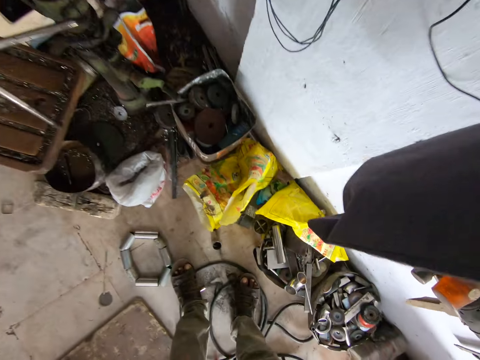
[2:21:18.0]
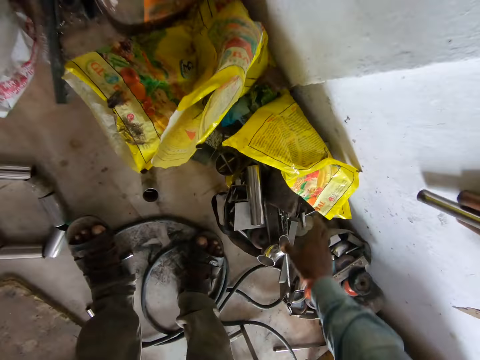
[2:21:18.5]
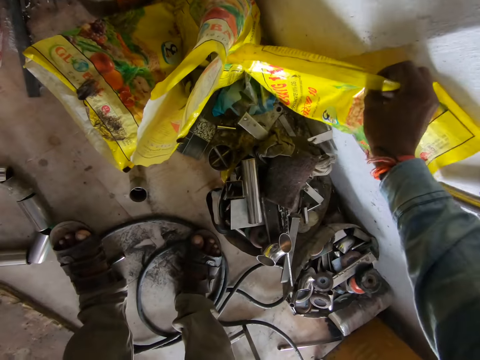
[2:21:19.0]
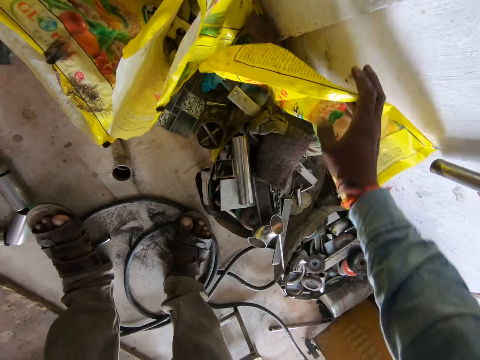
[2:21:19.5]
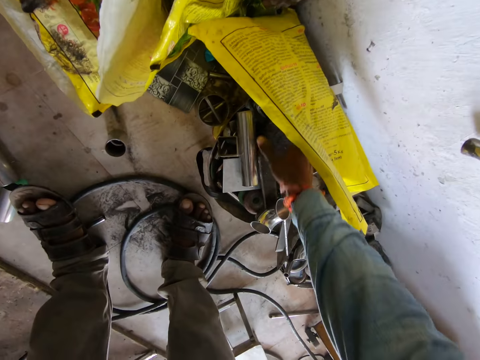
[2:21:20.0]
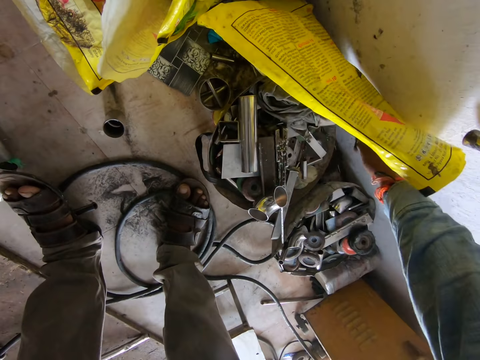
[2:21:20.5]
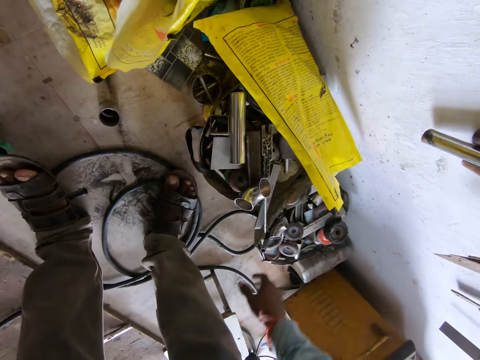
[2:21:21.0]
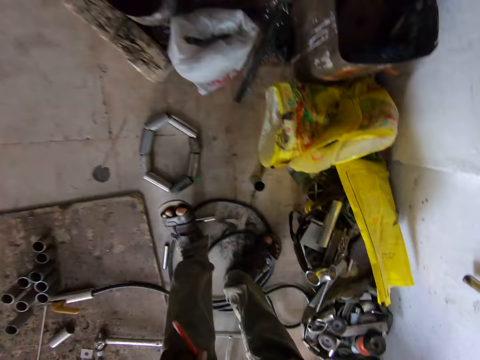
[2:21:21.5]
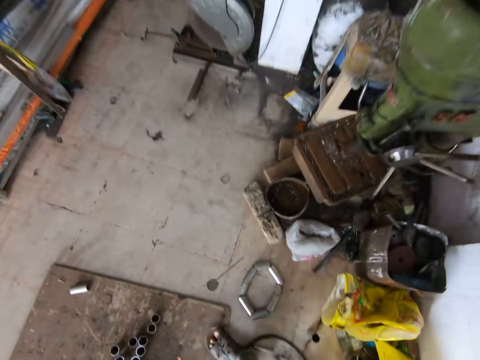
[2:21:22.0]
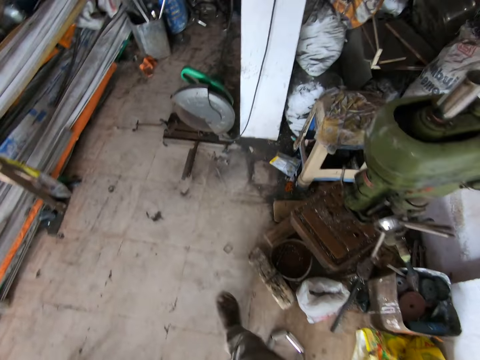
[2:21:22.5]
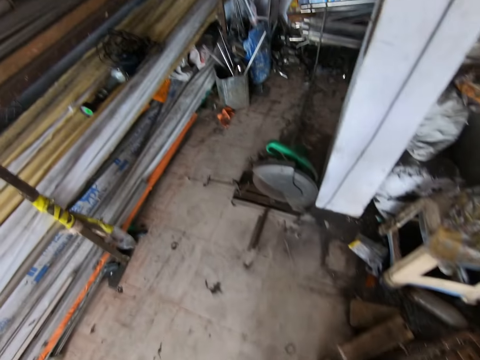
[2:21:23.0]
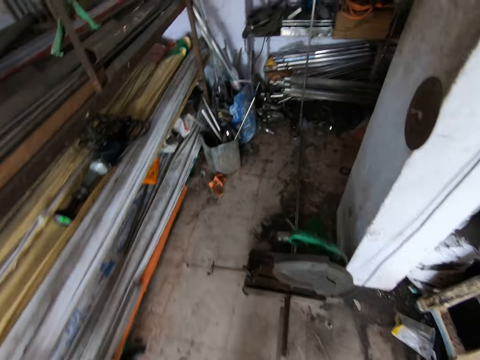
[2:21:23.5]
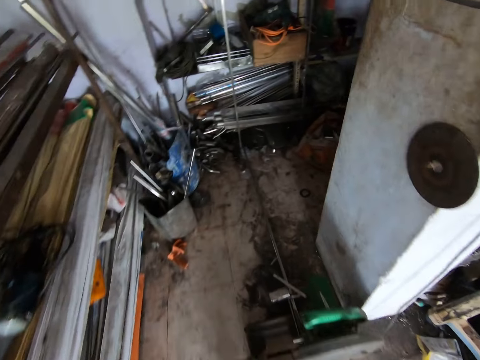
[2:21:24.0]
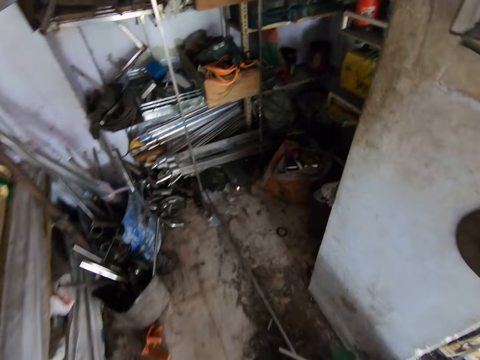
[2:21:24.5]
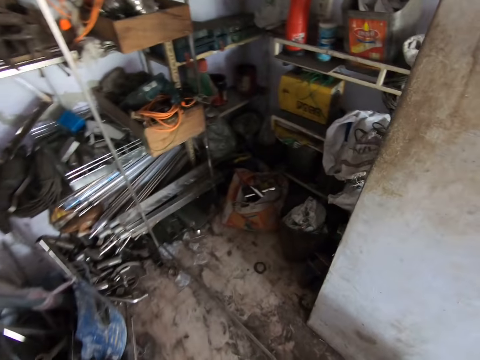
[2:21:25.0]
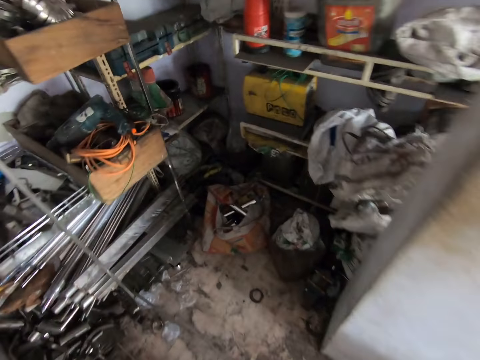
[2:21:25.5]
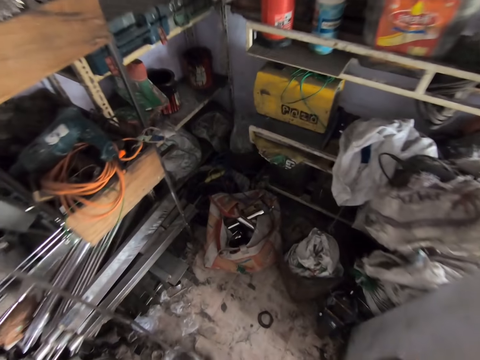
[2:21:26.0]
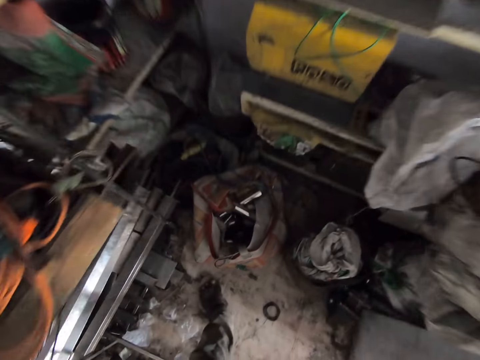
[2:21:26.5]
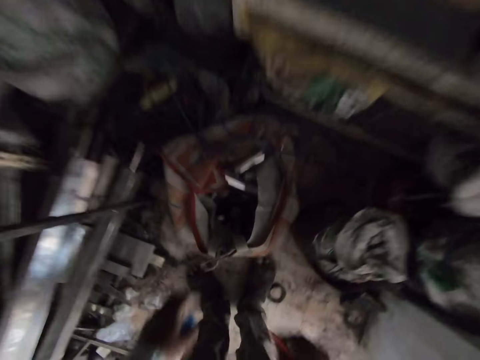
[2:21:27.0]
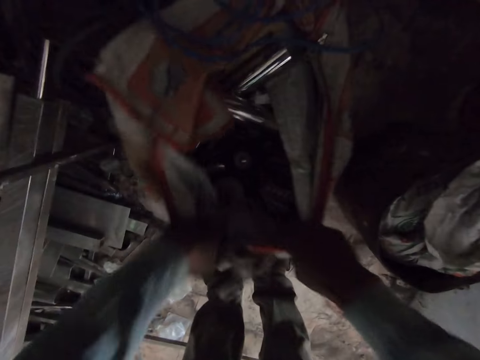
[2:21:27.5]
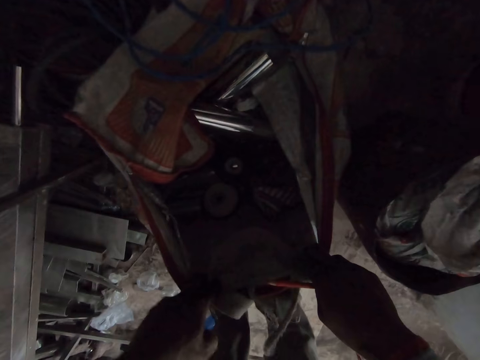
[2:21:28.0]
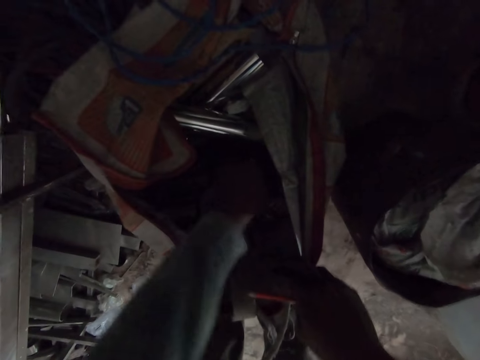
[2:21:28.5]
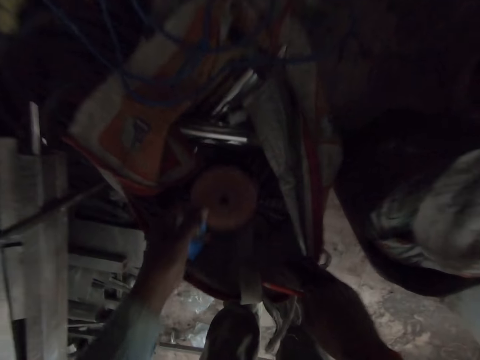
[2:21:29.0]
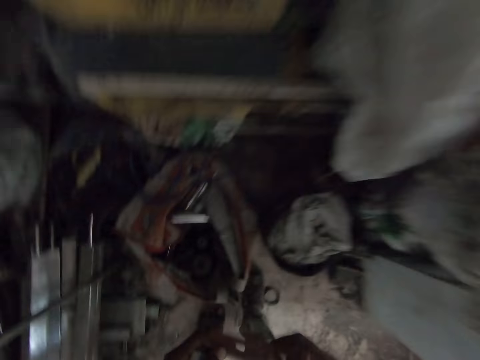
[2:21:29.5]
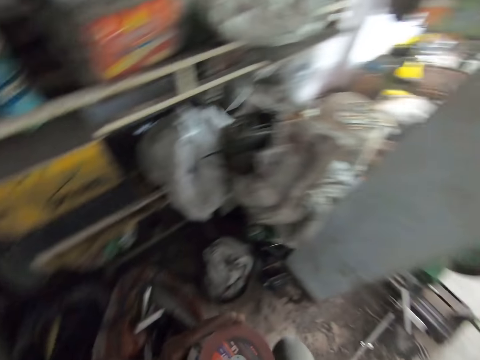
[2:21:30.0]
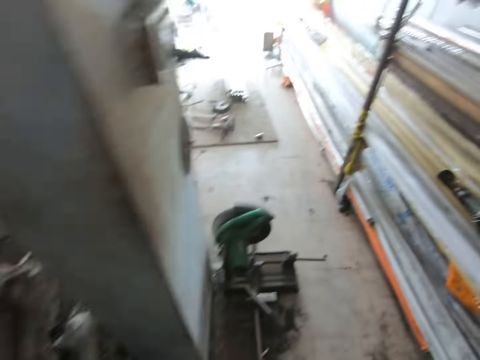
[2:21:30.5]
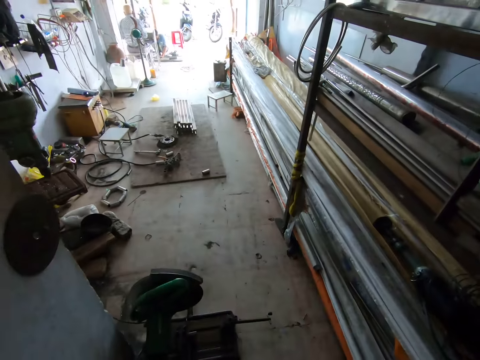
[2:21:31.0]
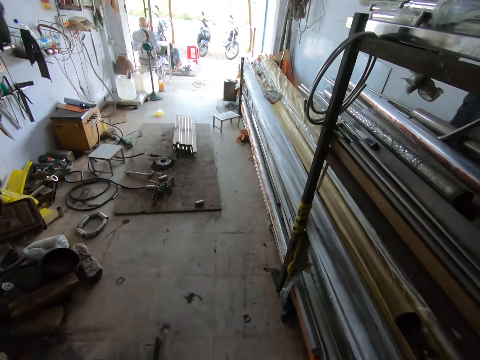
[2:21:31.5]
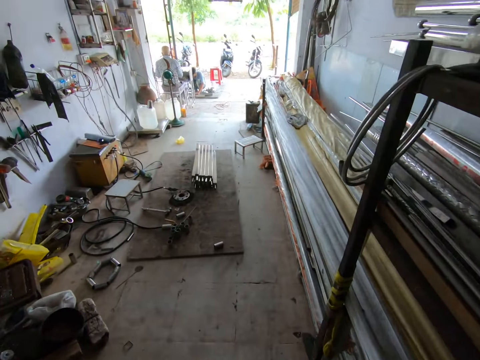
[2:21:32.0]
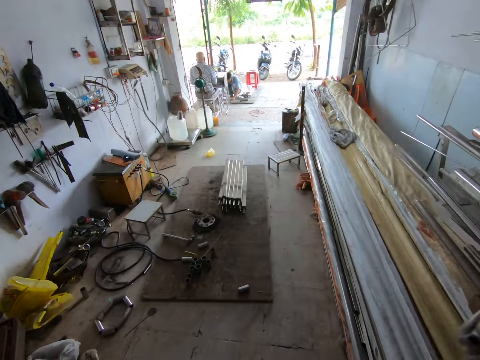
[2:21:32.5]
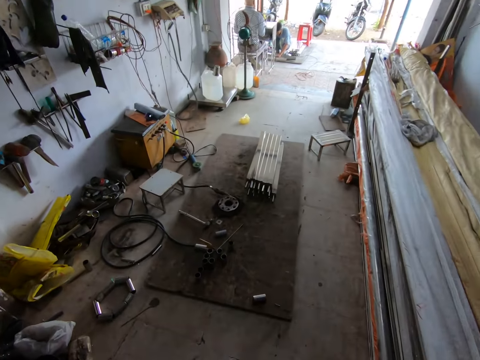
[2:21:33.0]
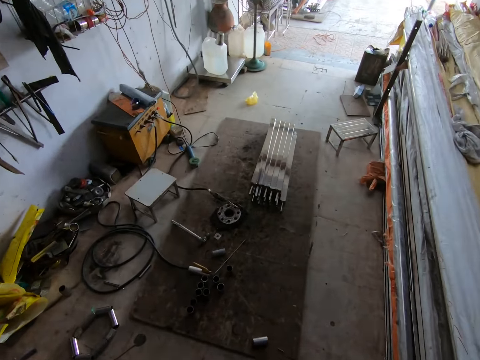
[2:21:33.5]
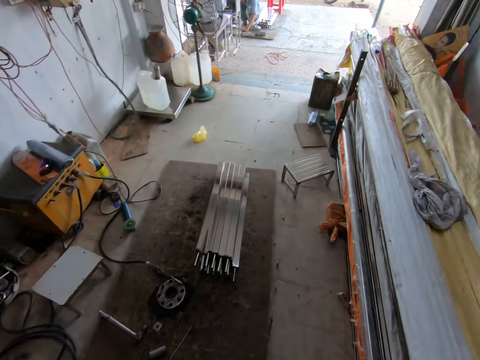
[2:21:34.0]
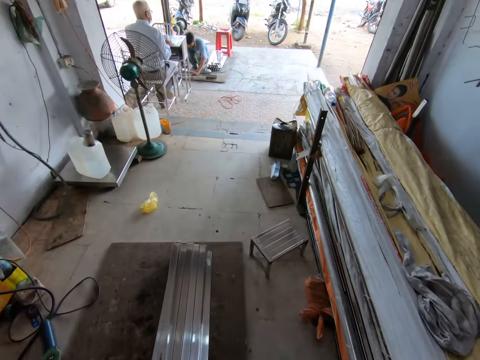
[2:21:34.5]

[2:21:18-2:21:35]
The camera wearer adjusts a plastic bag with his right hand. He picks up the sack. He looks around the garage. He walks around the garage. He holds a sack on the ground with both hands. He opens the sack. He picks up a cutting disc from the sack with his left hand. He holds the disc with both hands. He carries the cutting disc. He walks around the garage.

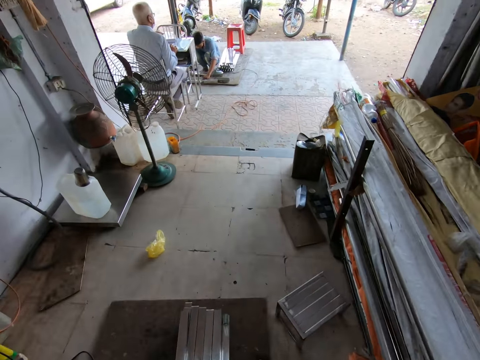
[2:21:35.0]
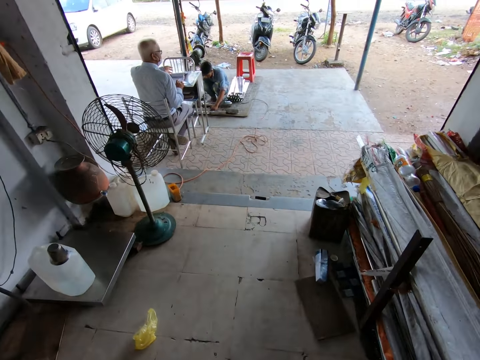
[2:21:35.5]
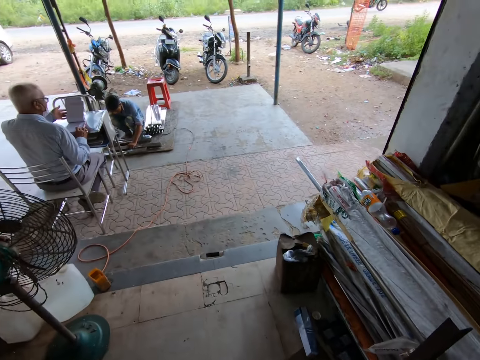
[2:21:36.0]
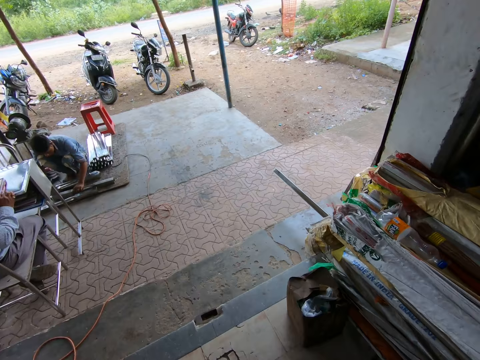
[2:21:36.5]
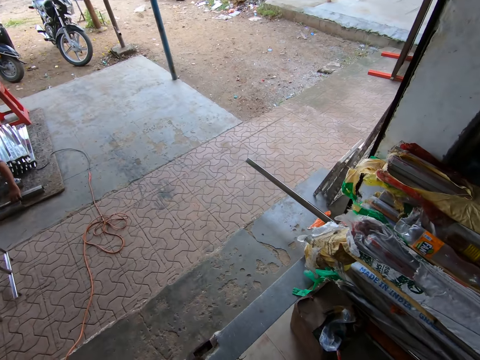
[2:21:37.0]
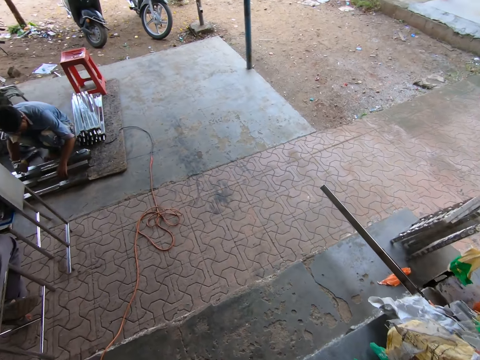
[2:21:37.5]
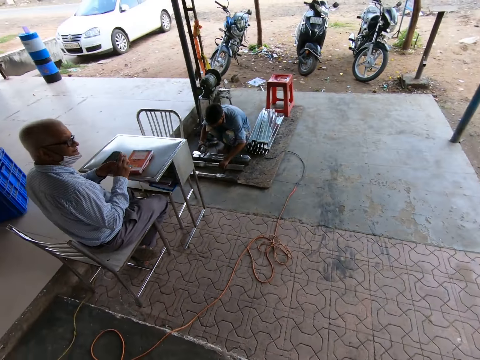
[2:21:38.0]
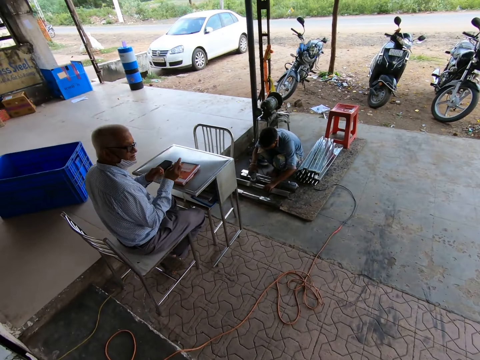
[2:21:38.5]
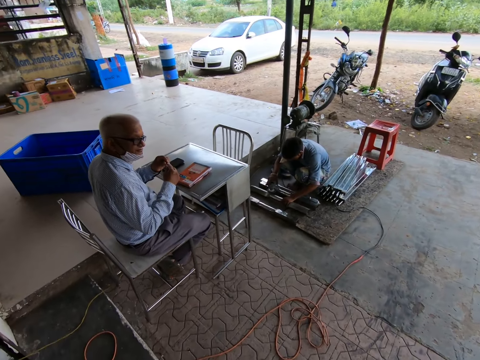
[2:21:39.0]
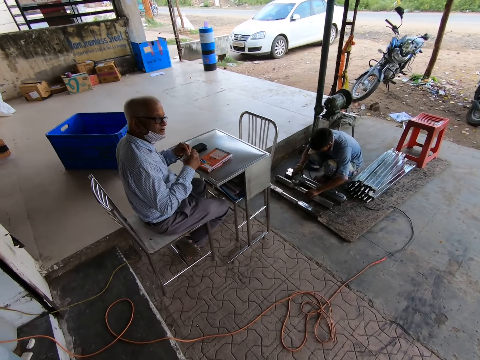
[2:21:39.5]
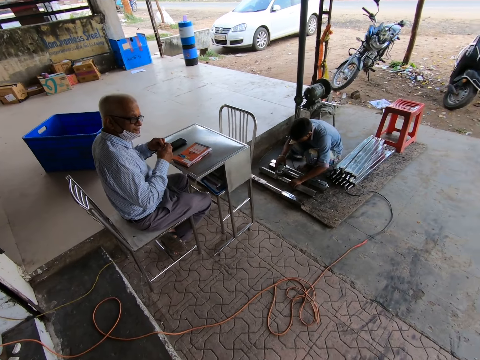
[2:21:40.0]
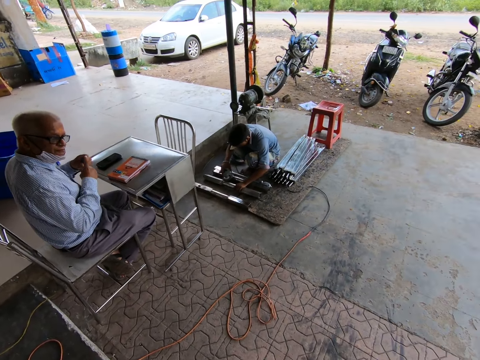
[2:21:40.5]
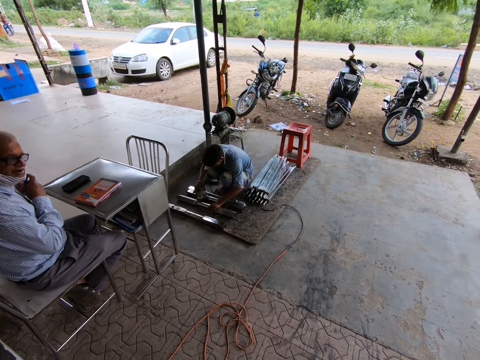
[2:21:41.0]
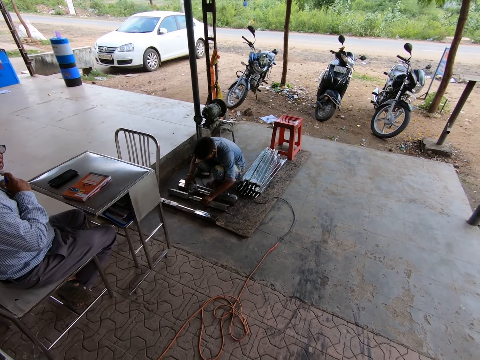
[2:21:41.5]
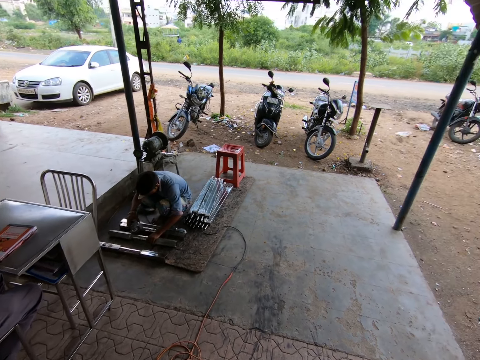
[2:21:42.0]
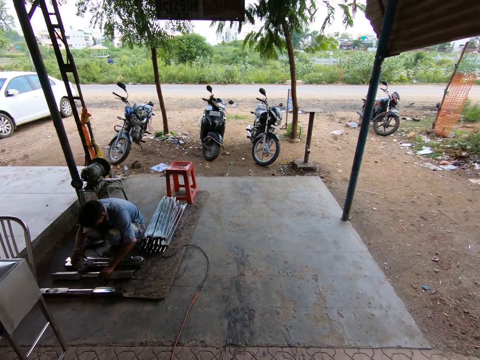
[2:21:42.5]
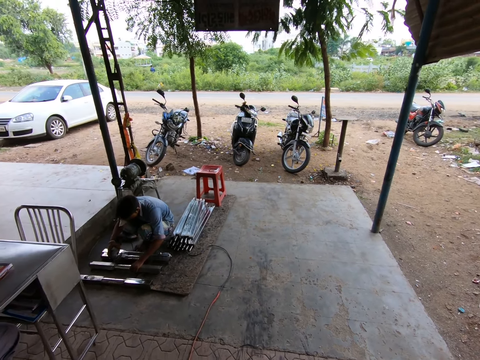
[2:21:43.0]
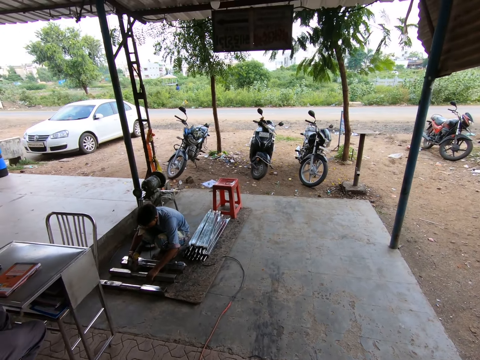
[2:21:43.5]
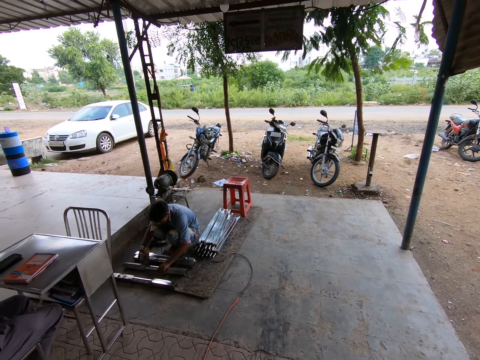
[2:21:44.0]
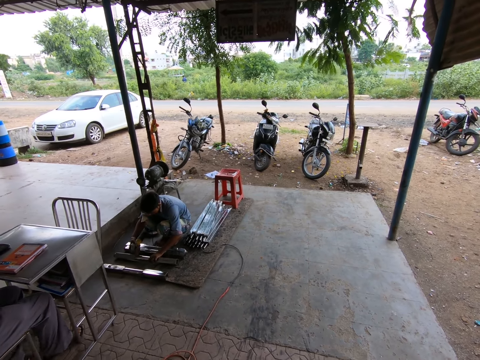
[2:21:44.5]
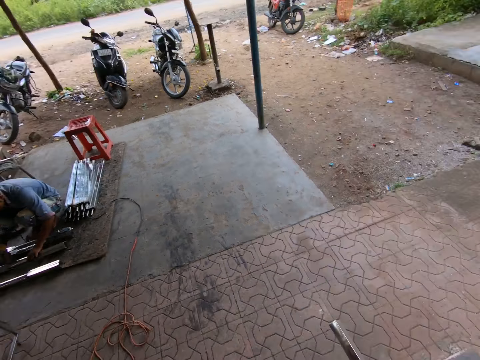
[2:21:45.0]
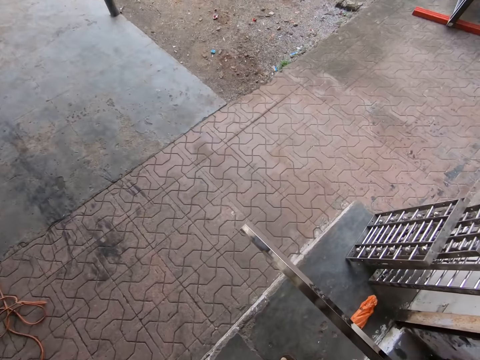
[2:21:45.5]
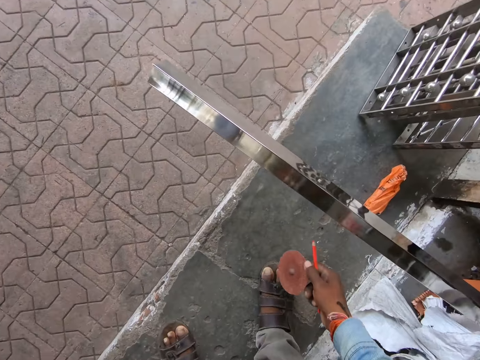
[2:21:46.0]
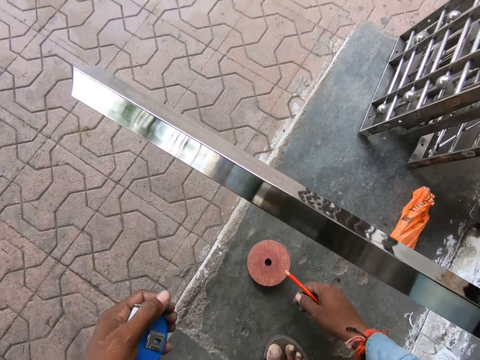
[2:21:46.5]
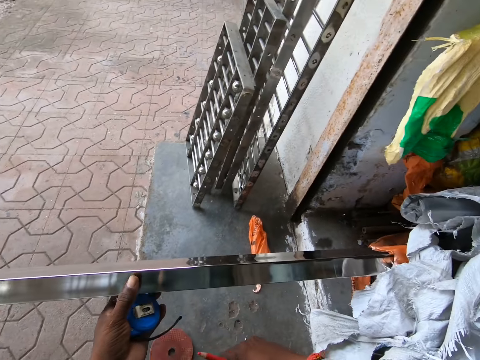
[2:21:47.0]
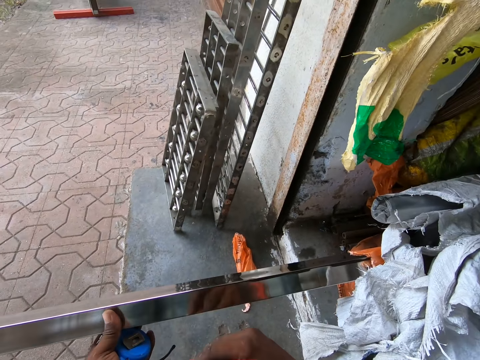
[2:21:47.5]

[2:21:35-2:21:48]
The camera wearer interacts with a man. Another man adjusts a rod in his left hand on the floor and smoothens the rod in his left hand with an angle grinder in his right hand. The camera wearer talks with the first man. He places the cutting disc onto the ground with his right hand. He holds the rod in the sack on the ground with his left hand. He picks up the metal.
